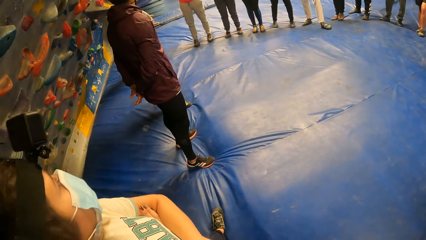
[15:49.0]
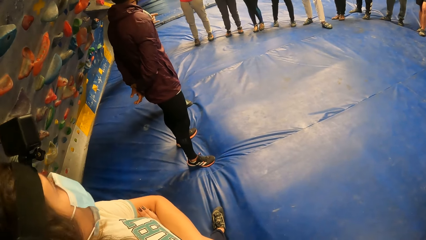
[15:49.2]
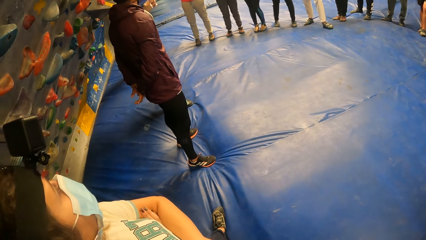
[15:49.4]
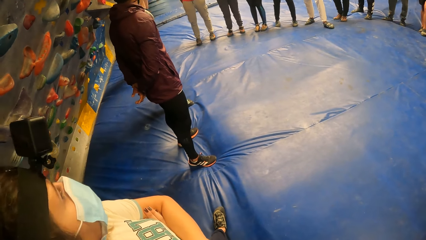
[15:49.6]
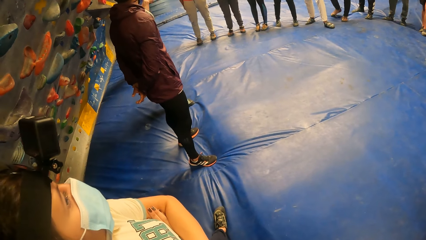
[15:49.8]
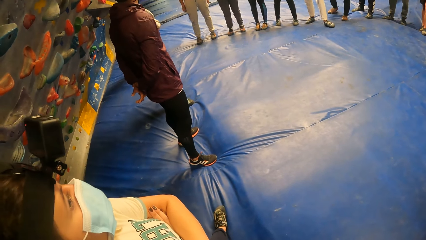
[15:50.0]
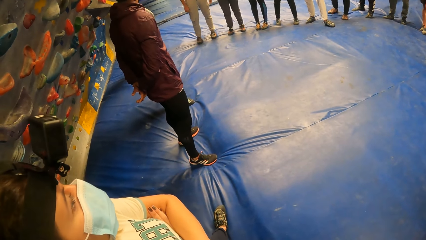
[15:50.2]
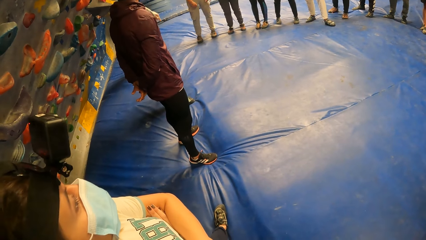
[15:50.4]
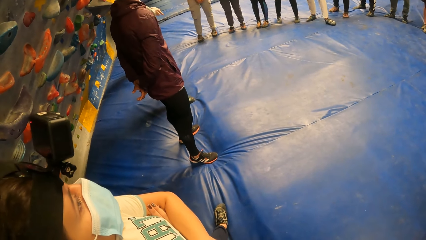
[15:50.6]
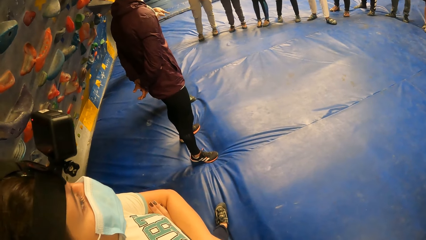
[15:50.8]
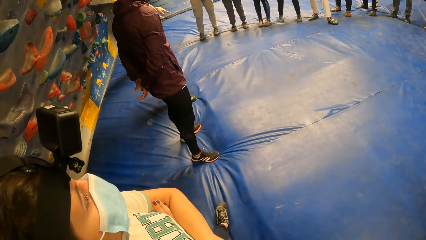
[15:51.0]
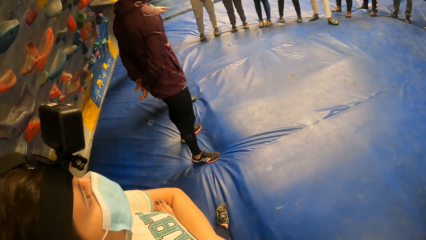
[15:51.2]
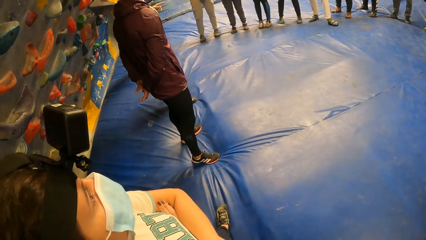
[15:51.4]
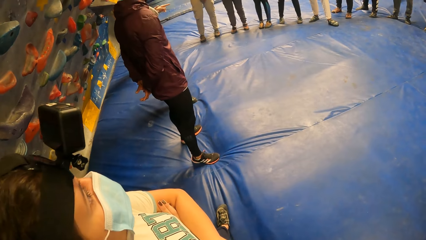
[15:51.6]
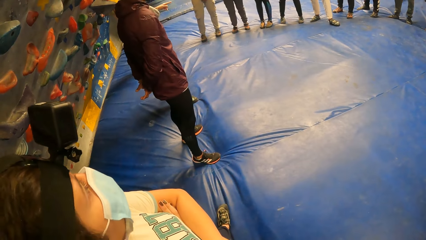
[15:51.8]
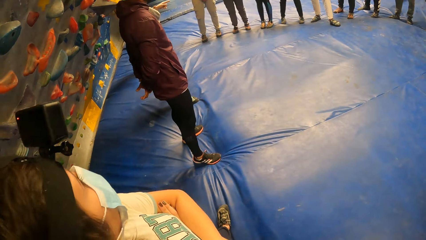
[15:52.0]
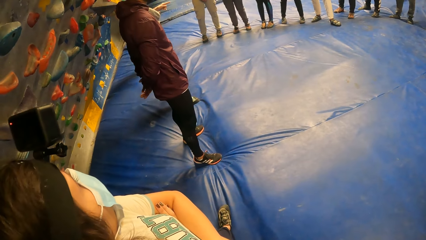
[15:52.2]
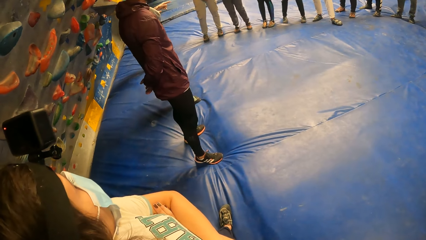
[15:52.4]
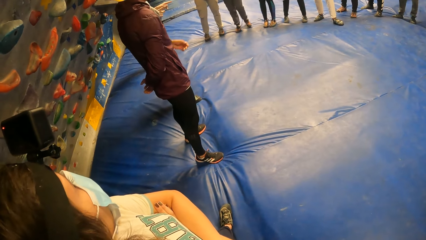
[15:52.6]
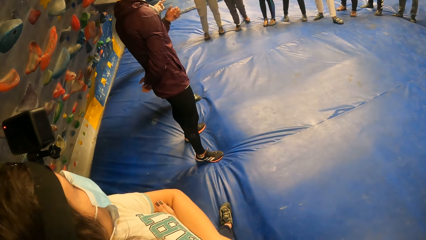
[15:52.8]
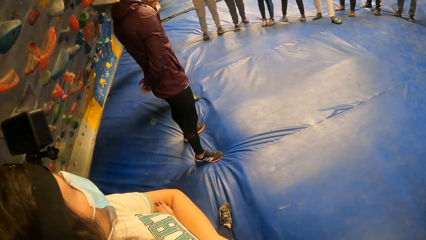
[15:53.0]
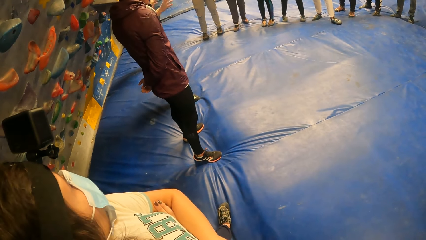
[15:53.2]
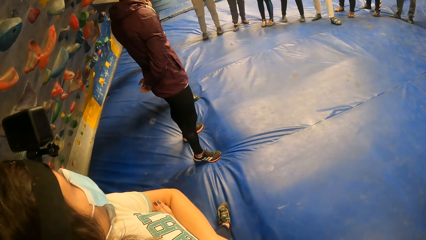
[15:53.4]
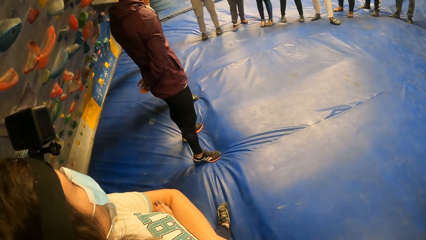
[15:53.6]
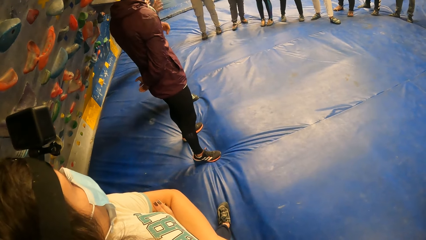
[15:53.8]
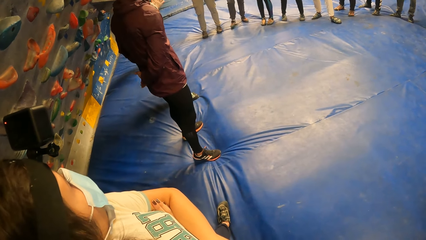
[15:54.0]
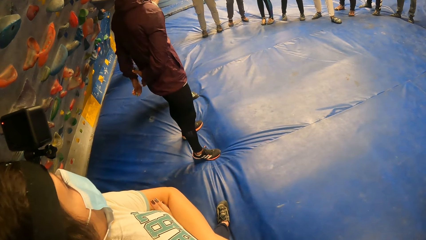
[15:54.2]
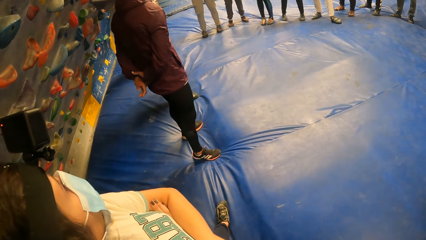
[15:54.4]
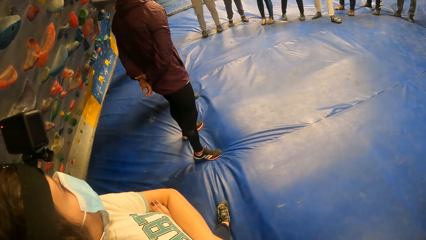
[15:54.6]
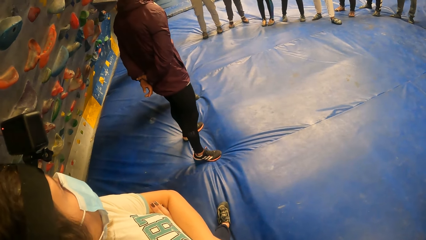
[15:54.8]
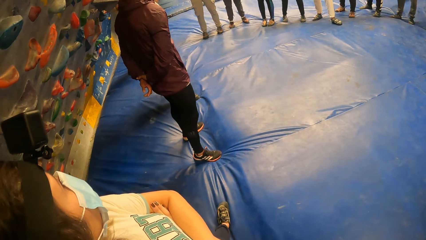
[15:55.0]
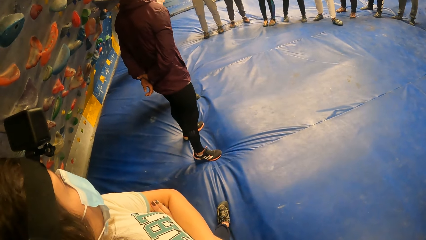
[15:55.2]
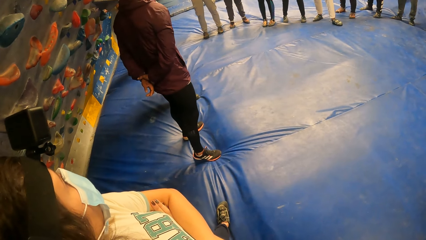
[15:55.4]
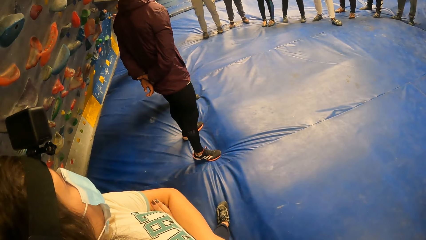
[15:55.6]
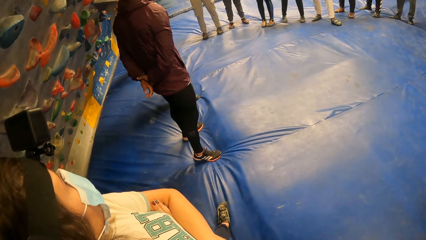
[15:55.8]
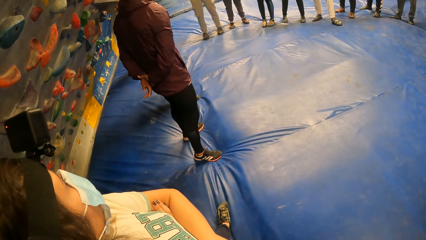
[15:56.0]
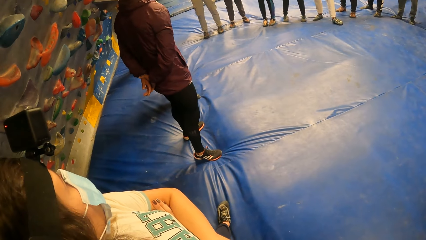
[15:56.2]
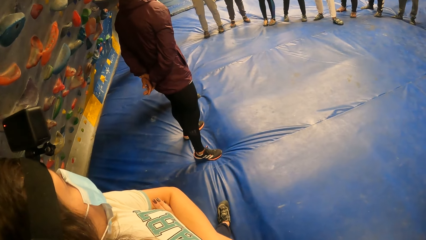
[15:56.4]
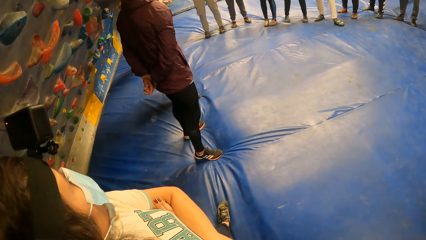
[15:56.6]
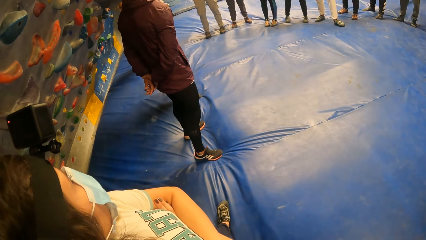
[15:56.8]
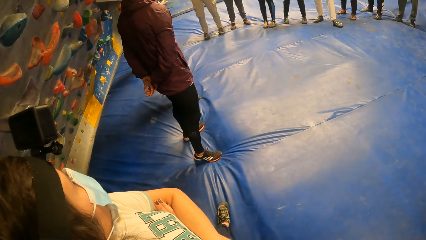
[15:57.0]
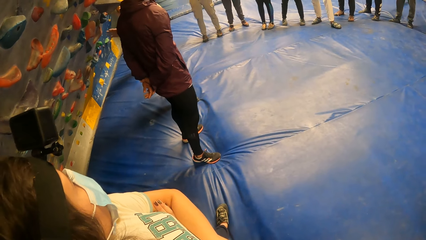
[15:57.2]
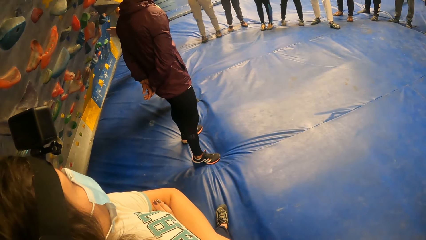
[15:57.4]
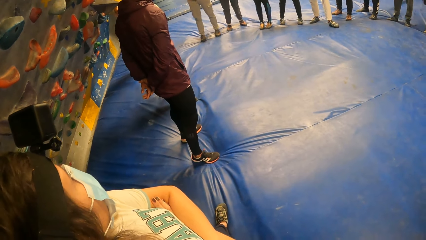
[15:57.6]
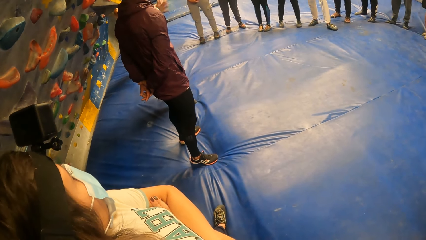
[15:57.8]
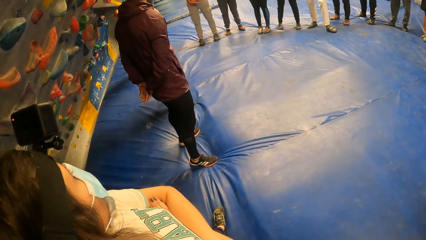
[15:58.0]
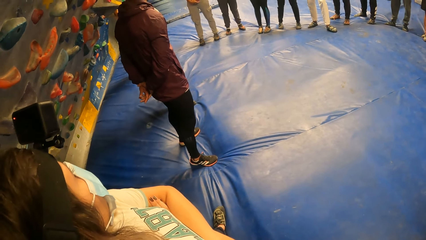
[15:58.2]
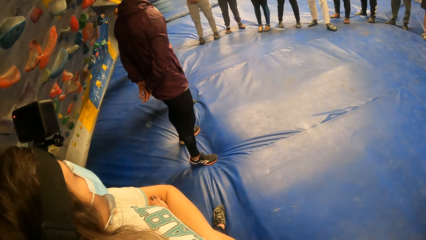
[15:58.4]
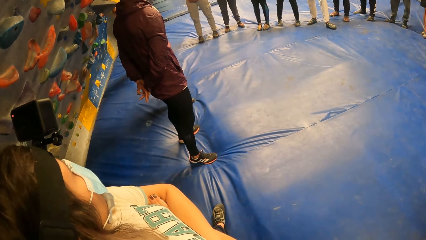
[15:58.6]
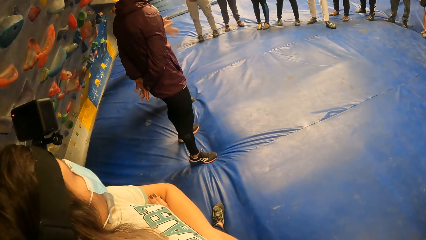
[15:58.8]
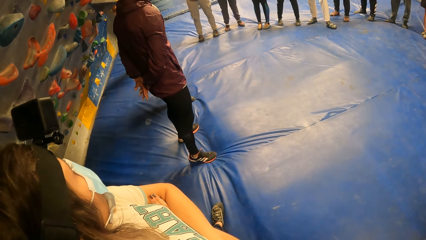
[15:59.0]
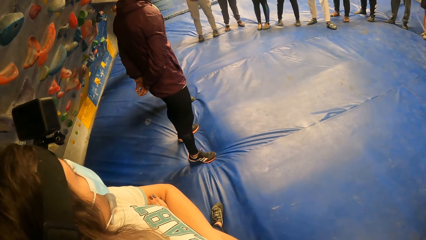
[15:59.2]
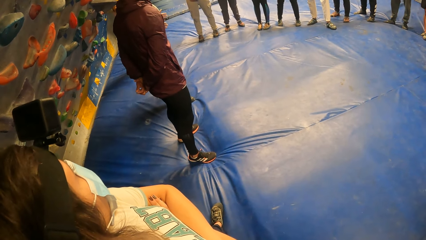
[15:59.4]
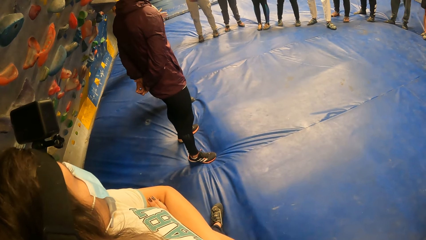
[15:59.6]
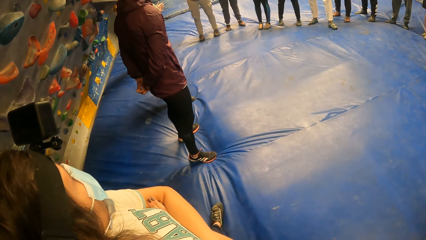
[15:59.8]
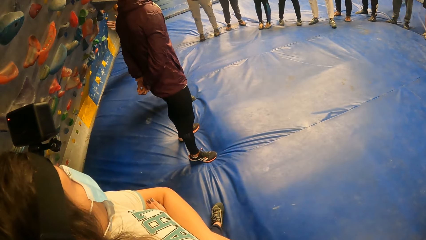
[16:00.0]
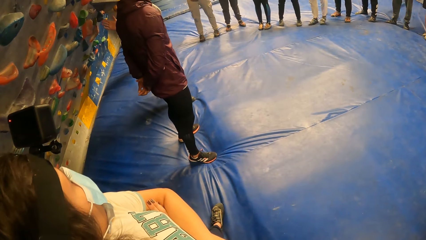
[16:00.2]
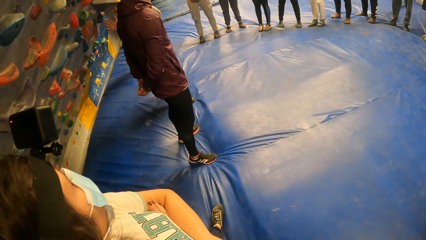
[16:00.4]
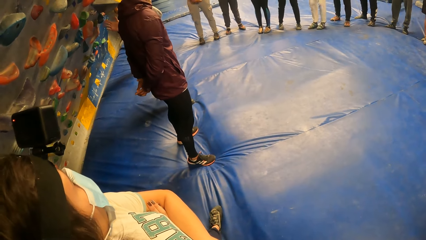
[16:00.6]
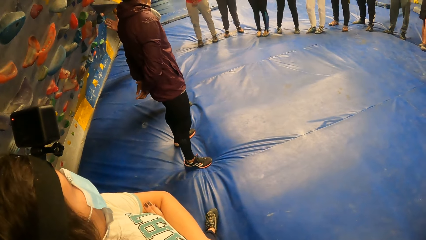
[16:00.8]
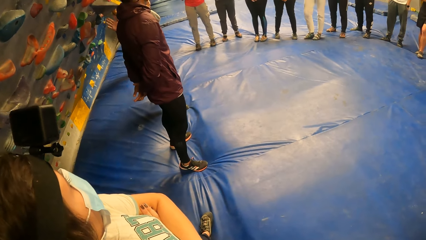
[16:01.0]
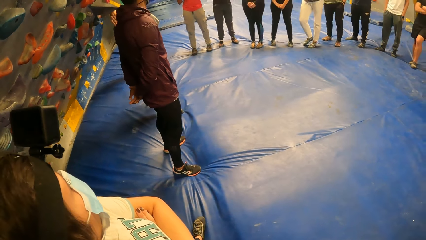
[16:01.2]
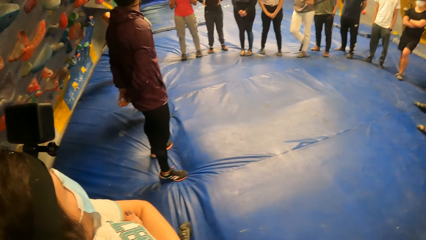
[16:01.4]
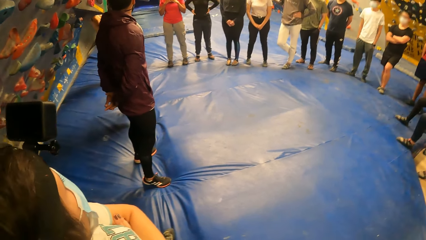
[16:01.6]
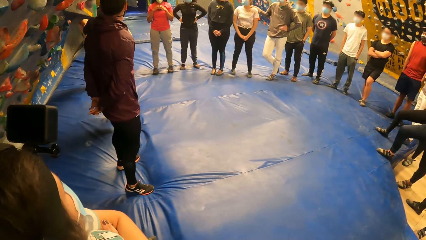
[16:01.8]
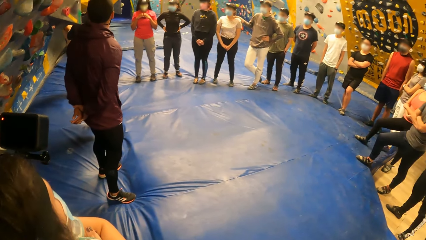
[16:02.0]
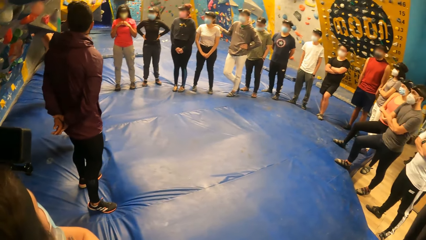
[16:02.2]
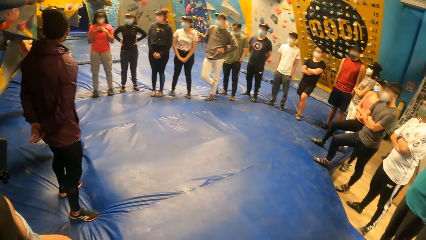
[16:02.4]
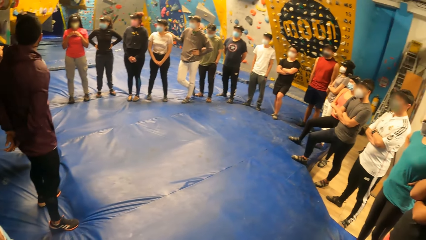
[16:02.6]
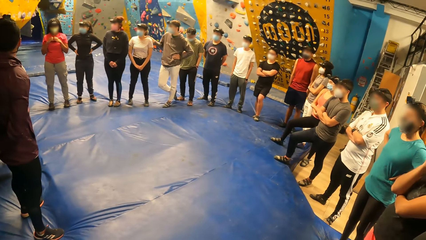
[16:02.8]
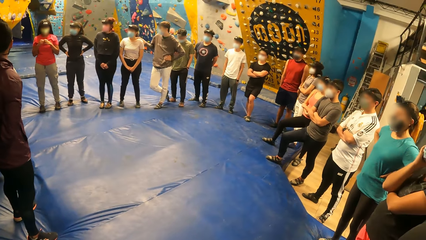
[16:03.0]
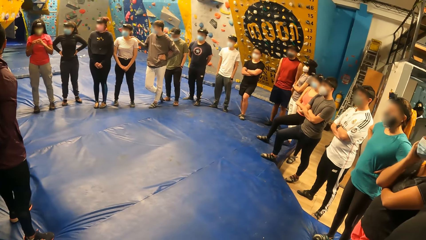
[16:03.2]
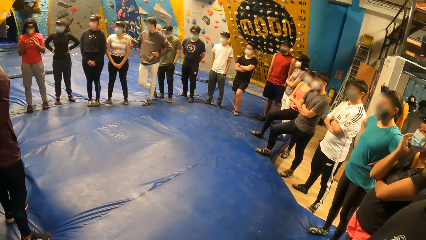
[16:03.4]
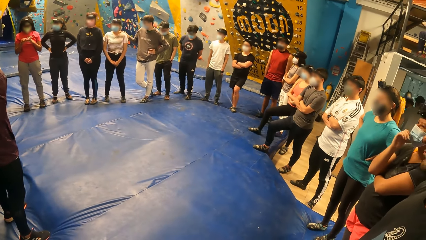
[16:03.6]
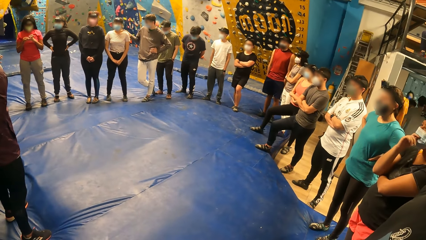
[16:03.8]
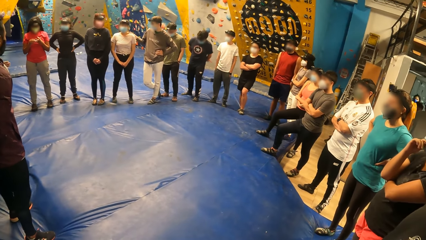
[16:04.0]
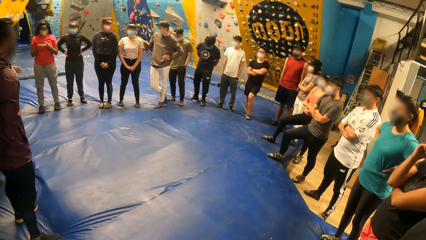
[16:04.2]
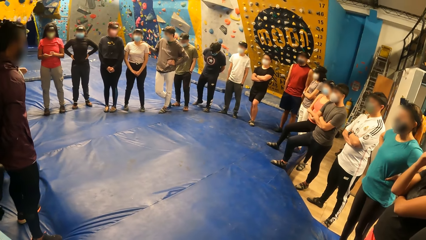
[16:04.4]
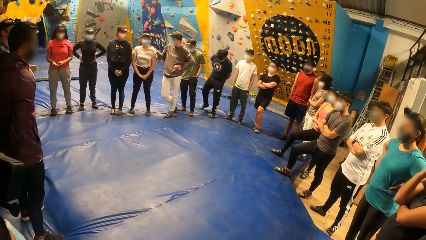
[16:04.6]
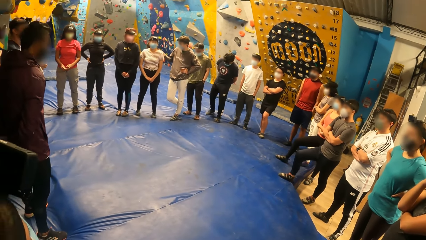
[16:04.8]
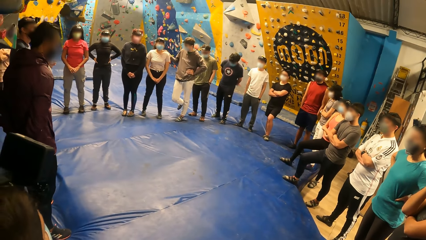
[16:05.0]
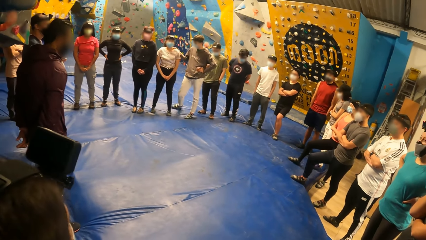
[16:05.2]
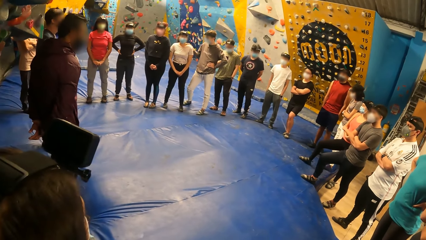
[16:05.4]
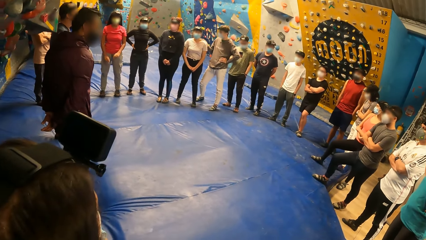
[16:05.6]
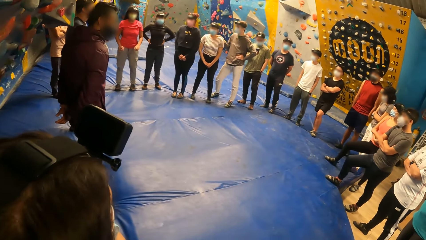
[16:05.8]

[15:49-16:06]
The camera wearer looks around.
